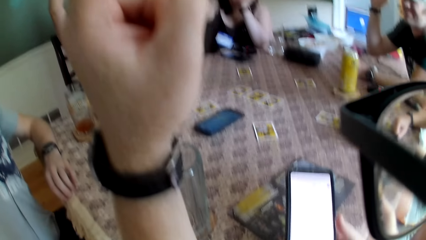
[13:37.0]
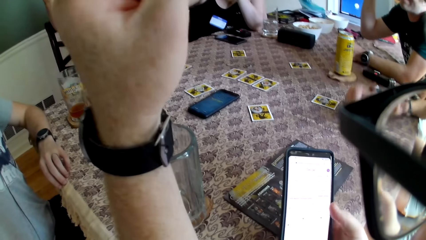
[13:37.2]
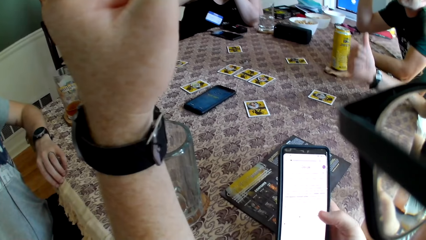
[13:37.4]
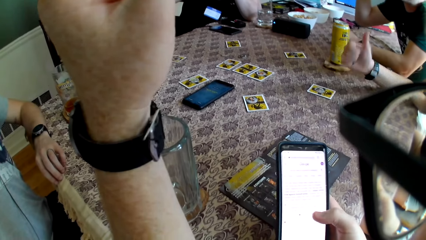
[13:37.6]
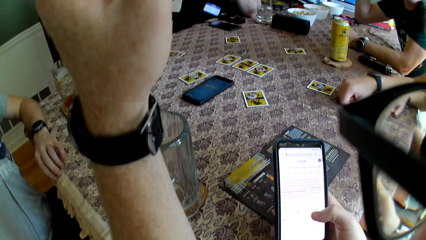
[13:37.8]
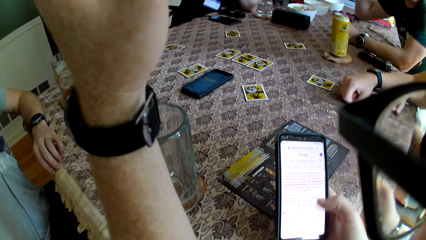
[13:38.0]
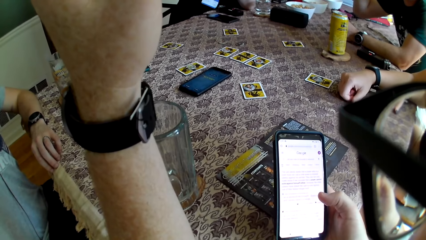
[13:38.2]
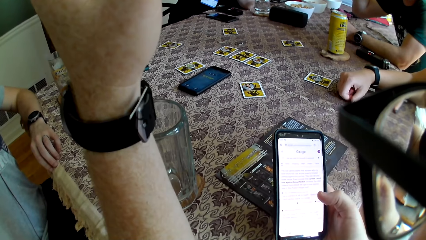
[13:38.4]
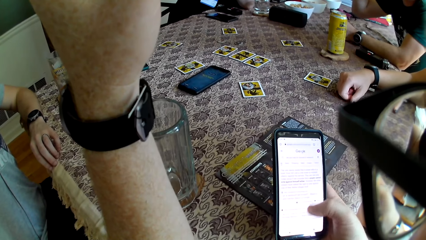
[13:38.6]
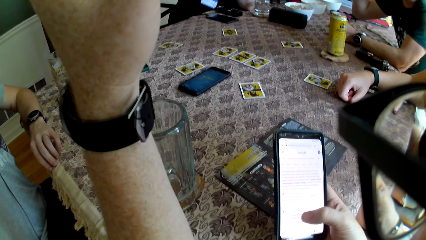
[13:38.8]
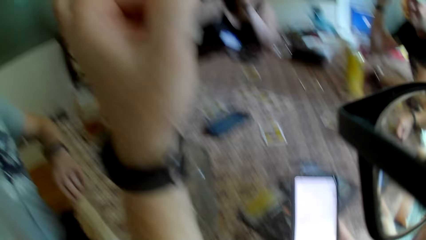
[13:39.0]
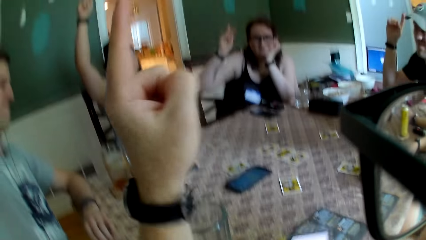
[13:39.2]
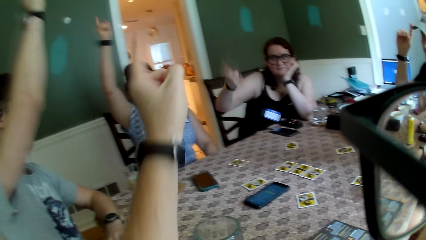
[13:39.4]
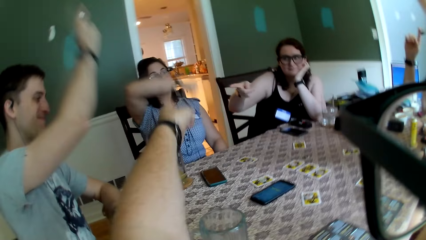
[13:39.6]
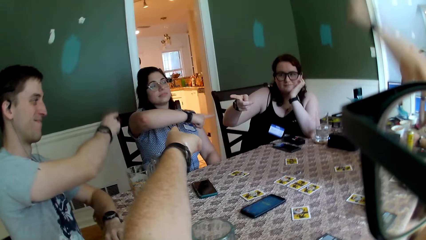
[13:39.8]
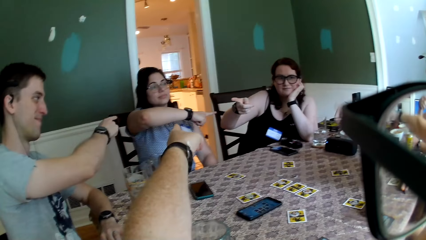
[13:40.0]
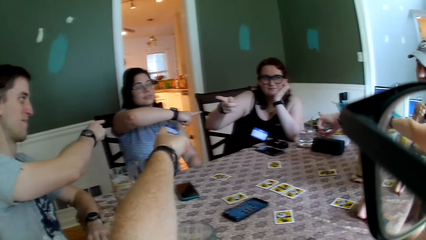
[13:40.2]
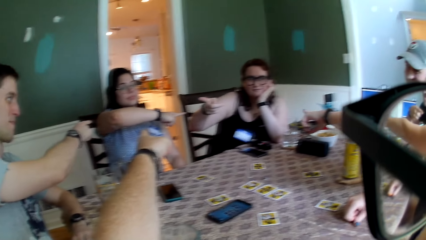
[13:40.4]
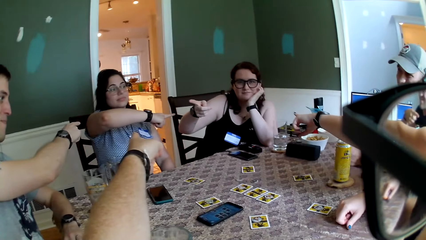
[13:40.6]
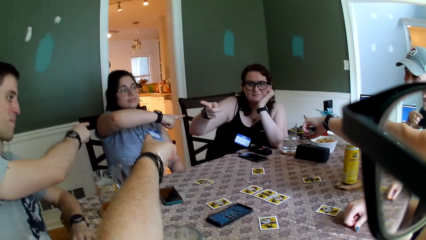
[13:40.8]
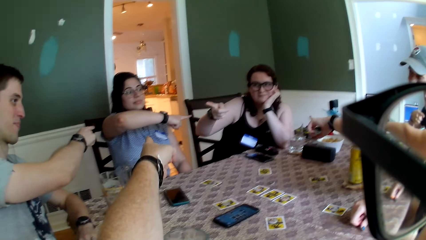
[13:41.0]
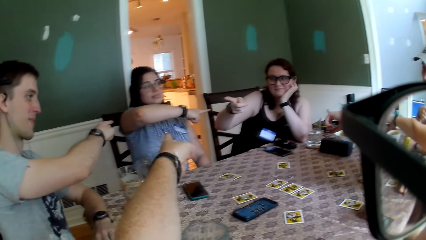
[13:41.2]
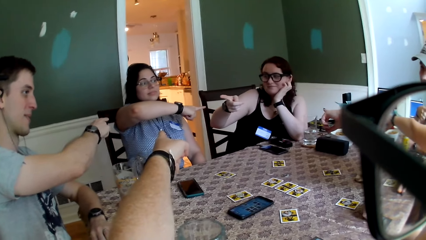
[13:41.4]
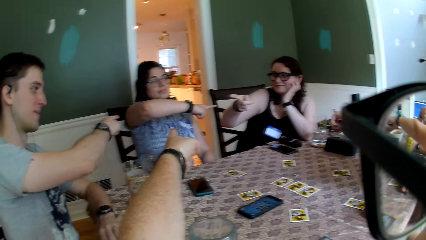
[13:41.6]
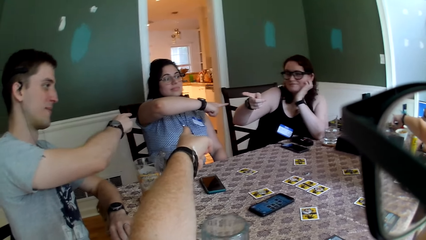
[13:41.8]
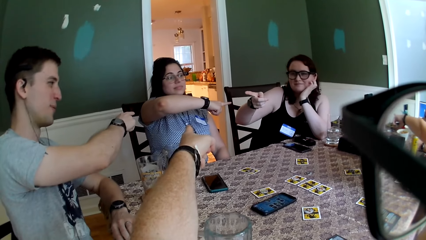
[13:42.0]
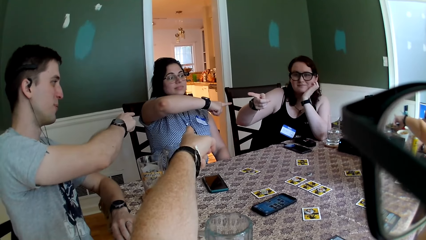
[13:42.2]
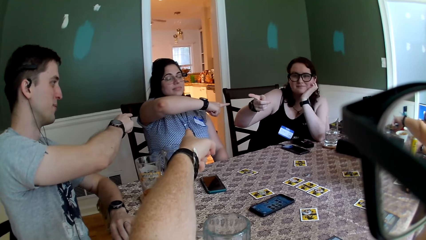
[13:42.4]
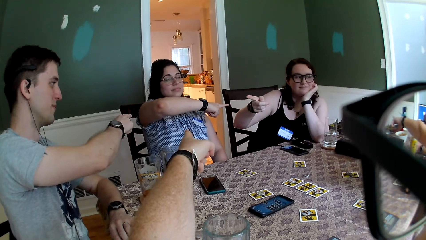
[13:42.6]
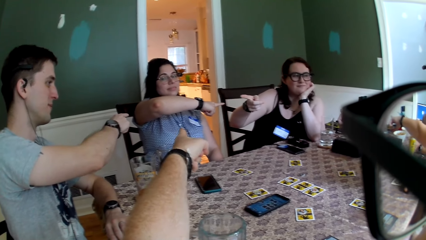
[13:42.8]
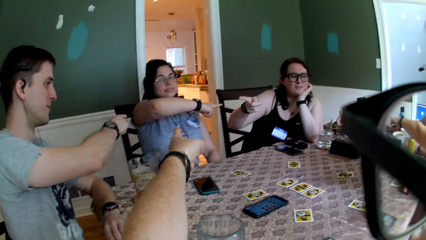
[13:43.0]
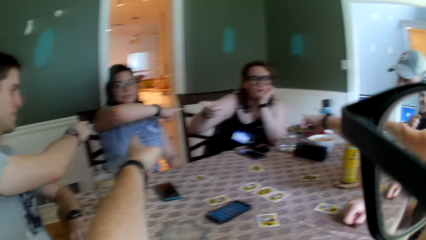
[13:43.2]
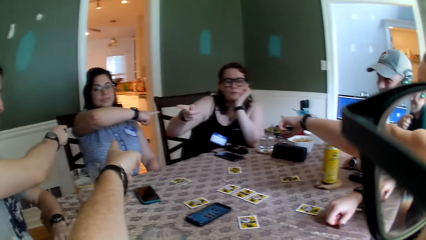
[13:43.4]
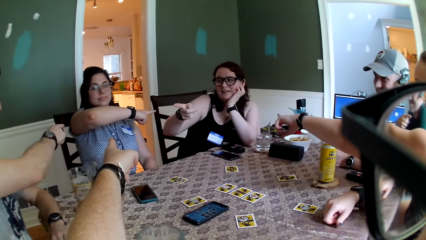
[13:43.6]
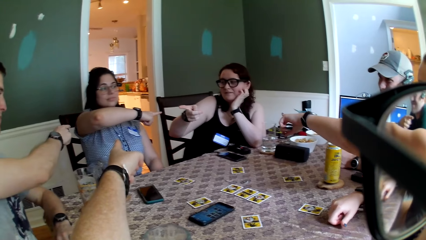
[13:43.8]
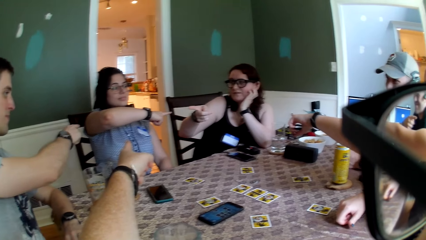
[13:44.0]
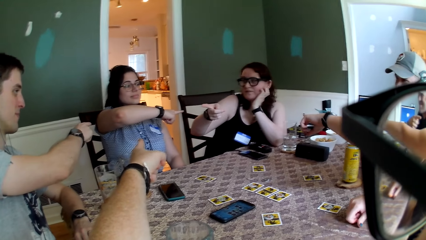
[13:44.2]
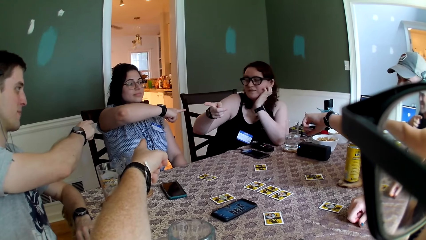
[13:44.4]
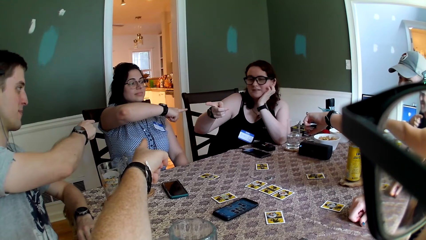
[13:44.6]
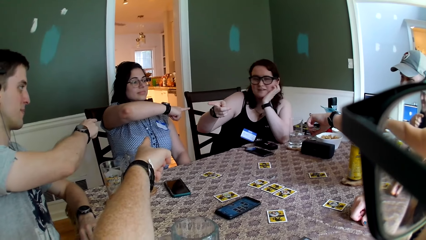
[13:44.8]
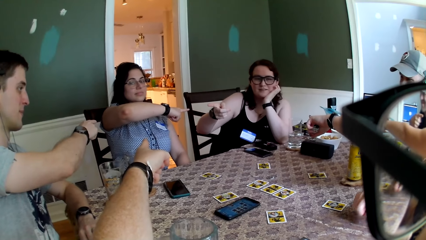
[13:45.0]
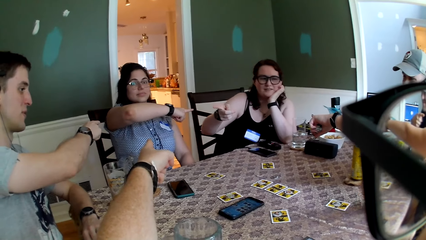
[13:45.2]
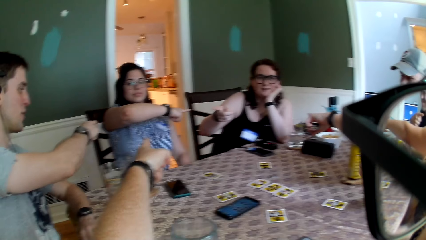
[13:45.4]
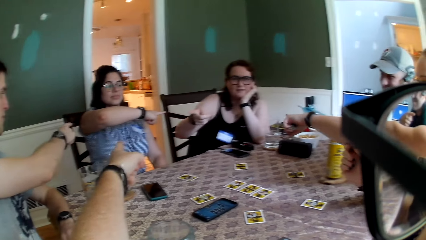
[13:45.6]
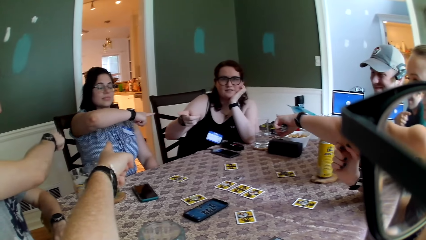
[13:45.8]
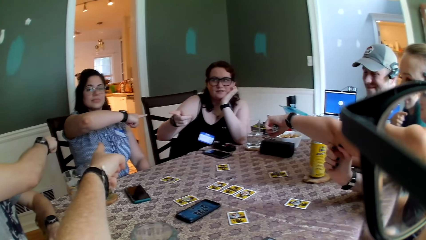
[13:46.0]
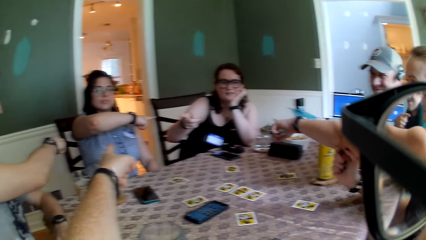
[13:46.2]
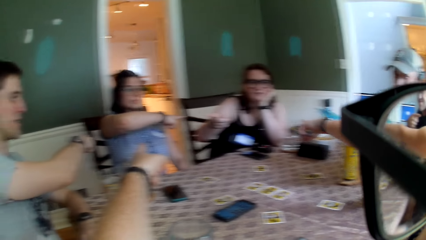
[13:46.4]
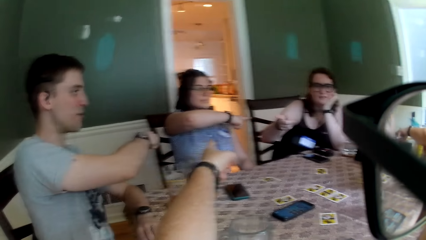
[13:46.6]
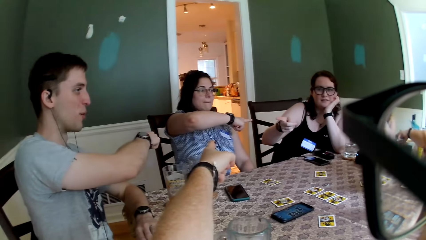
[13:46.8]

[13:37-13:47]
A woman points her right thumb to a man. The camera wearer operates the cellphone. He points his left hand to another woman. A third woman points her right hand to the second woman. The first woman points her left hand to the third woman. Another man points his right hand to the second woman. The second woman points her right hand to the third woman. The first man points his hand to the first woman. The third woman converses with the camera wearer and other people.

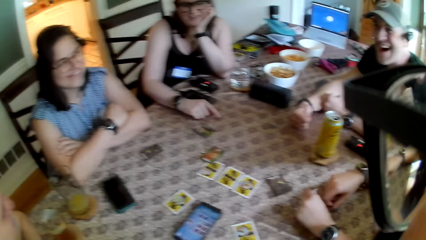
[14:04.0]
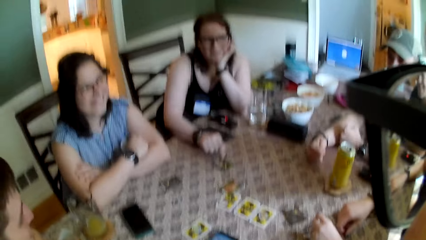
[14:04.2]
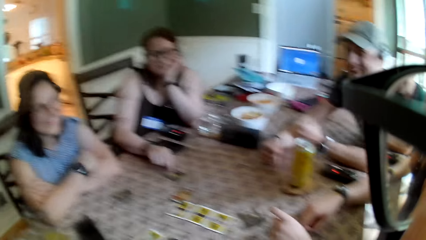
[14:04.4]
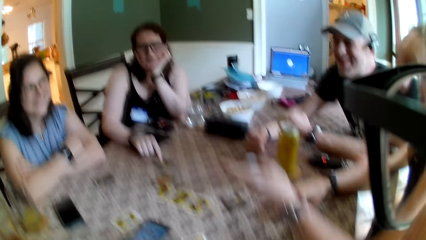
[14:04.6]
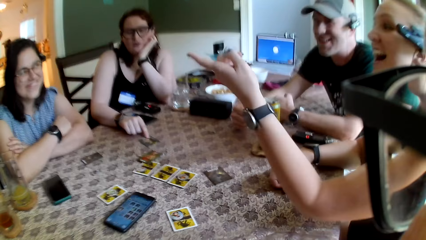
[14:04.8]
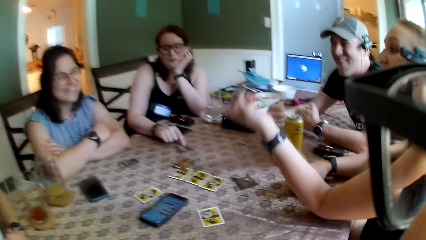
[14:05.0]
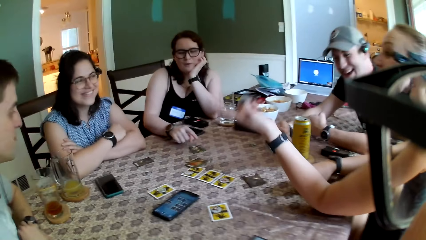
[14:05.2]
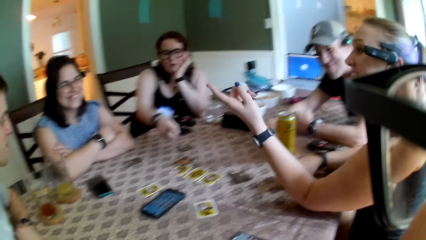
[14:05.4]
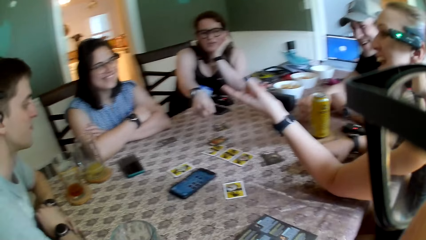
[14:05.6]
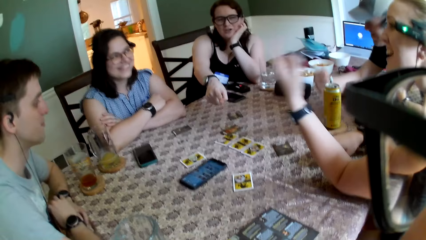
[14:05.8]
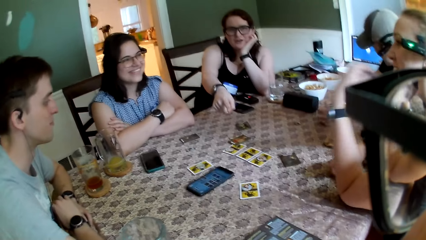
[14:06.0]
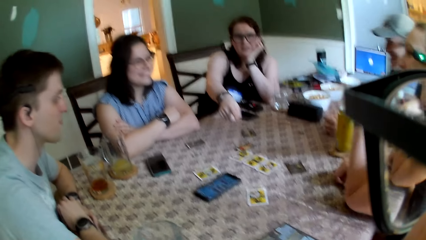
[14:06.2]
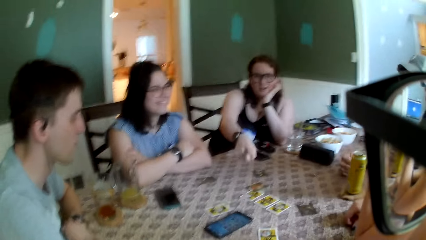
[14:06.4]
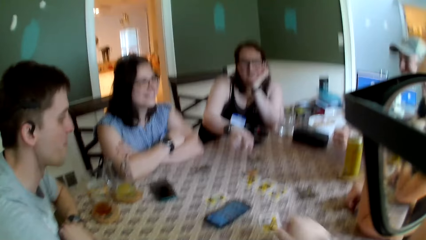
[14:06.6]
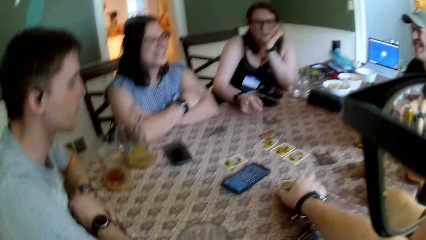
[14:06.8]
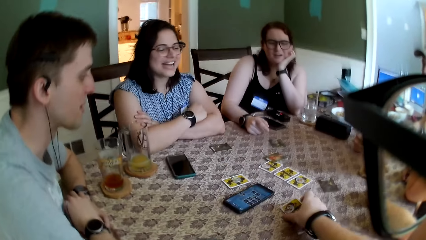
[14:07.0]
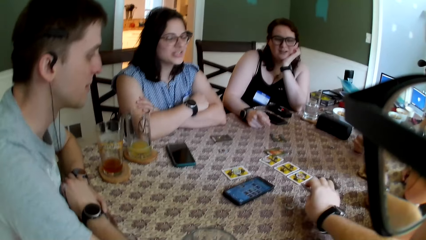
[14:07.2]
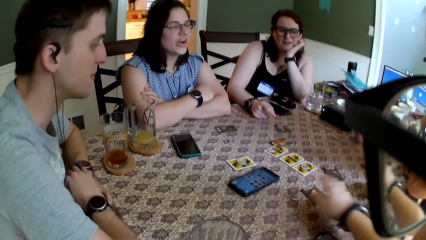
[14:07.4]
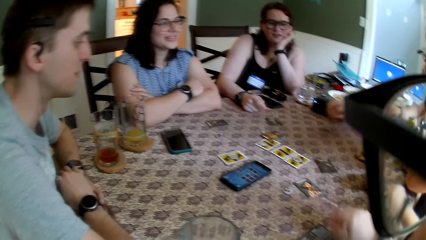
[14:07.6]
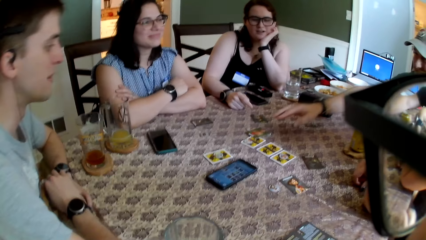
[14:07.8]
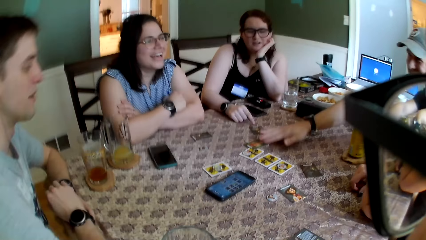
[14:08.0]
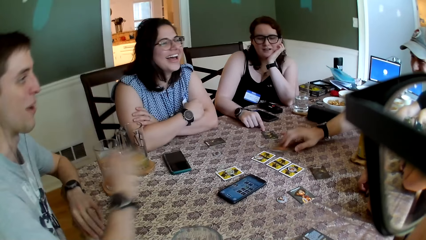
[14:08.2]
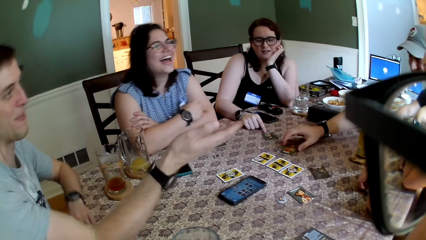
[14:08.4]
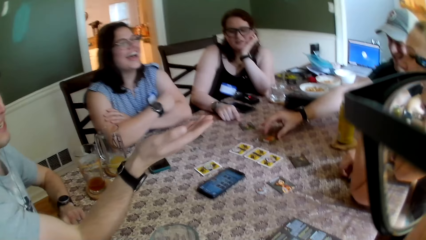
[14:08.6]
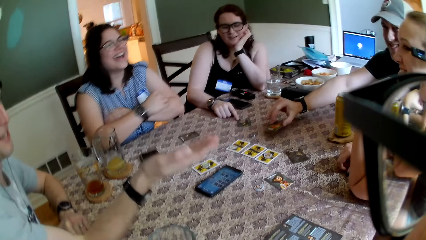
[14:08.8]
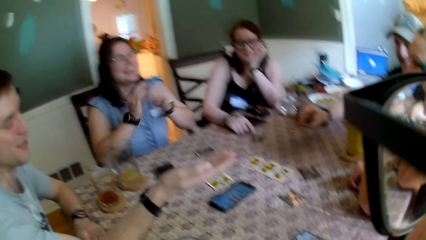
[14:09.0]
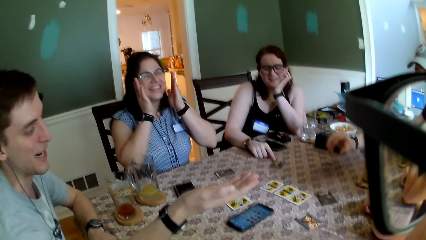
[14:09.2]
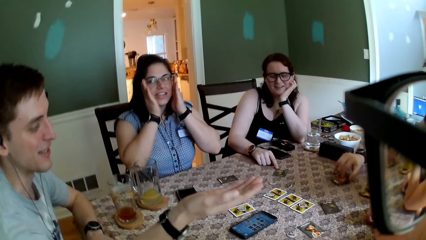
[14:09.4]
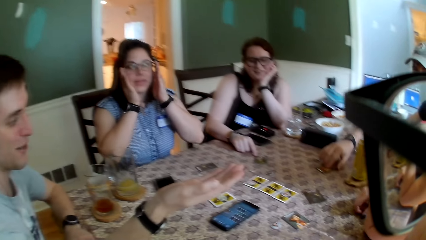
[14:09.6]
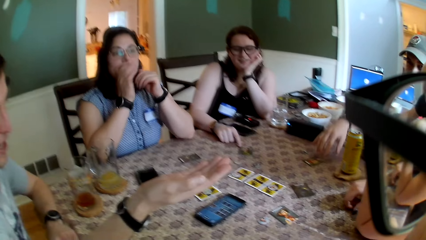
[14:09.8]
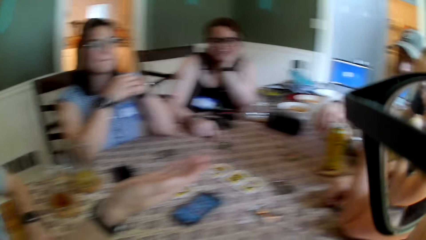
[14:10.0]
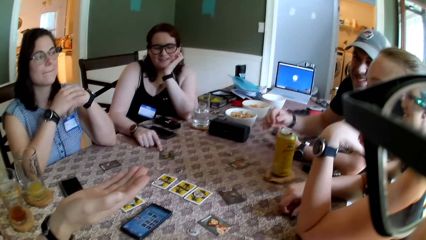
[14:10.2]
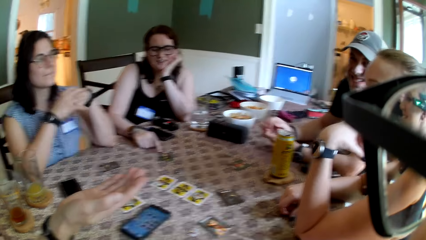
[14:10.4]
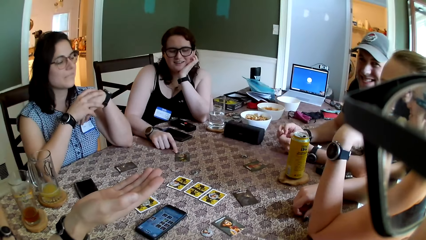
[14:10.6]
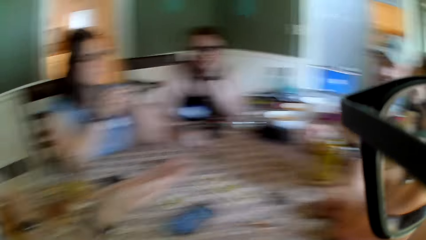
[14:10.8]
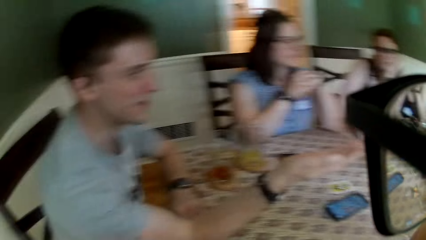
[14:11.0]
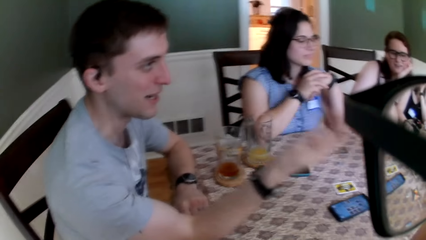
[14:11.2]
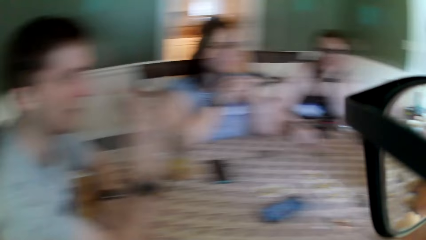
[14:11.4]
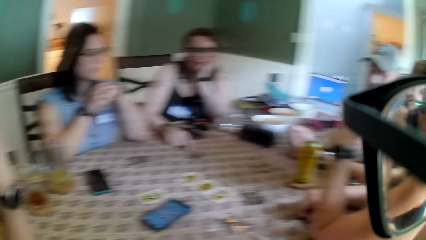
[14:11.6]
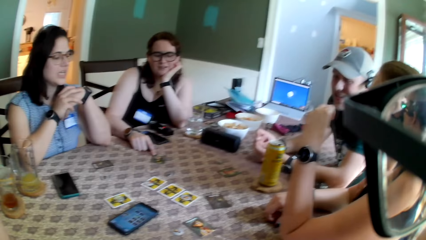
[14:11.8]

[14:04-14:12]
The camera wearer sits in the chair. A woman plays with the card on the table. Another woman gesticulates with her left hand. A third woman converses with a fourth woman. The first woman points her right hand to the camera wearer. The camera wearer flips the card on the table with his right hand. The fourth woman converses with the second woman. A man converses with the second woman. Another man picks up the card on the table with his right hand. The first man gesticulates his right hand towards the second woman. The fourth woman adjusts her glasses with both hands. The other man drops the card on the table. The third woman converses with the first man.
